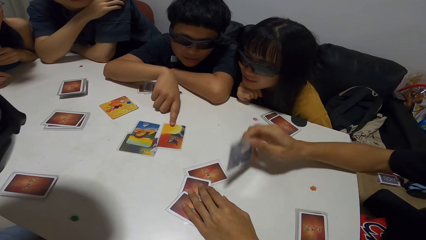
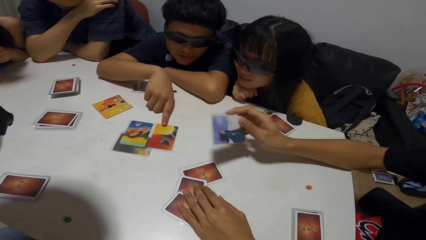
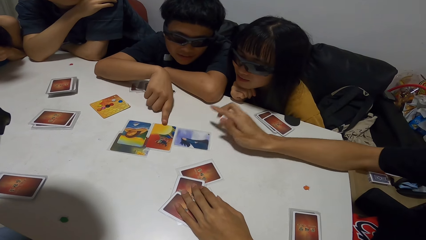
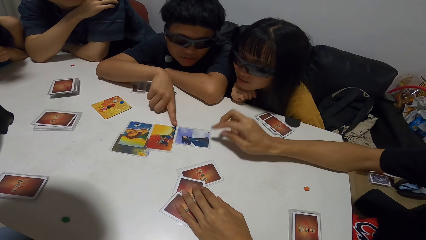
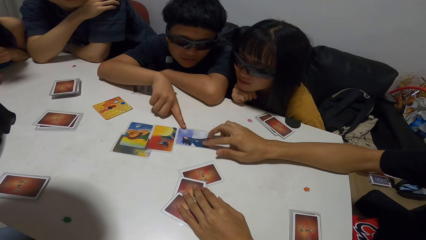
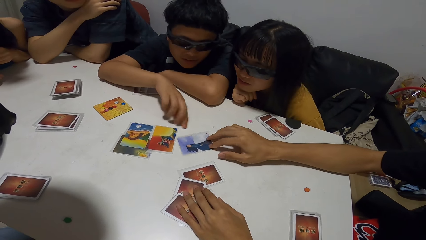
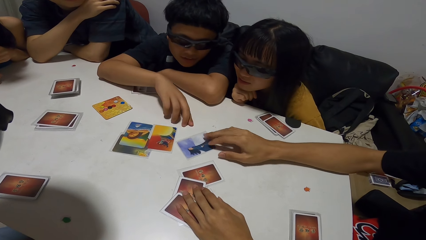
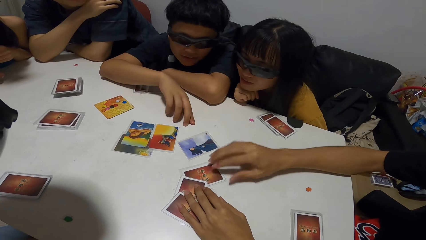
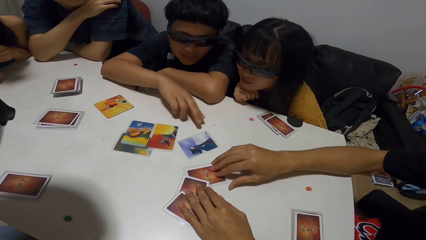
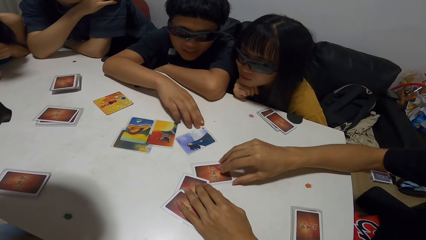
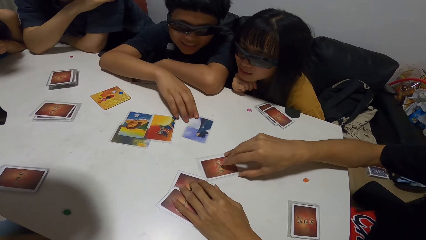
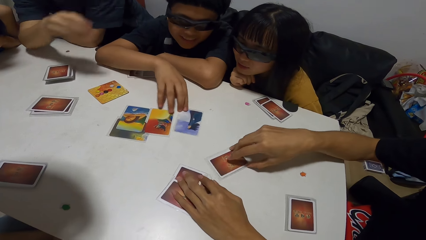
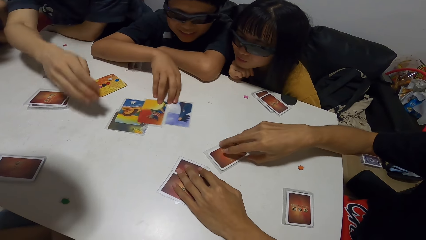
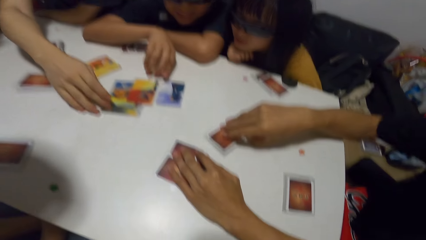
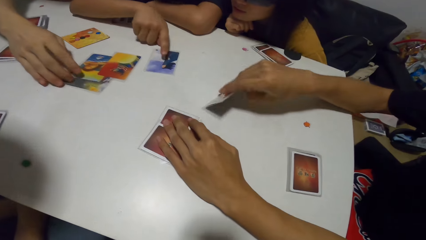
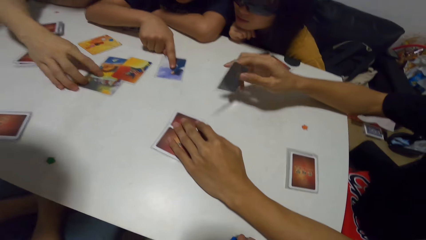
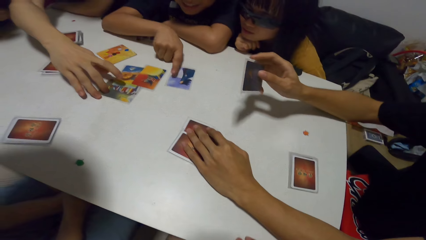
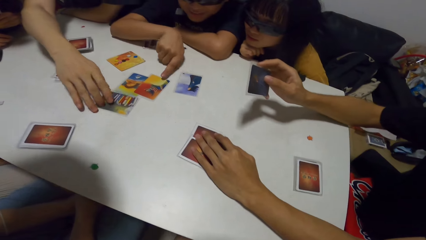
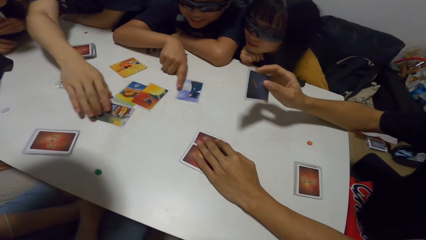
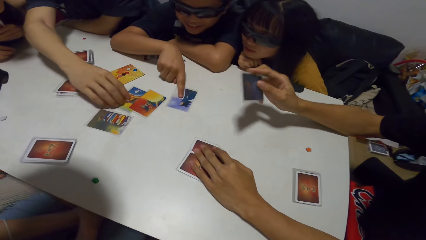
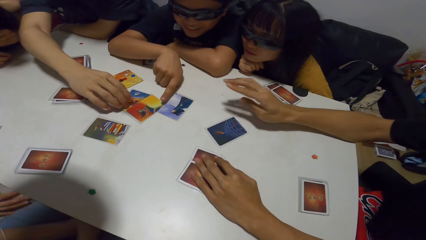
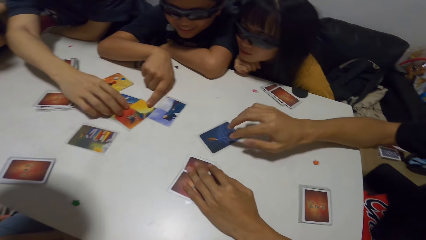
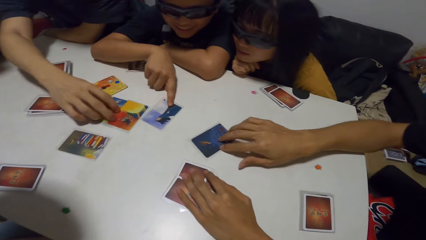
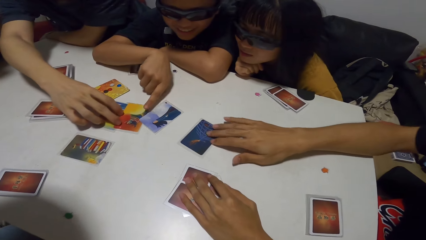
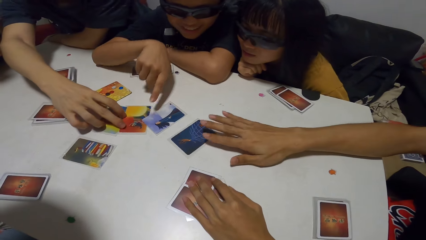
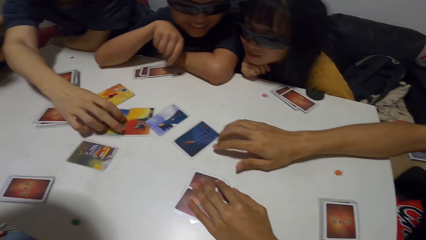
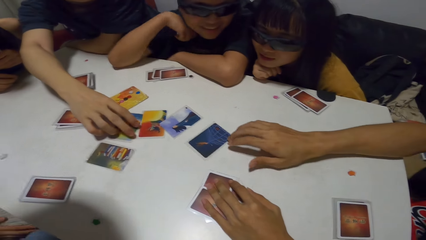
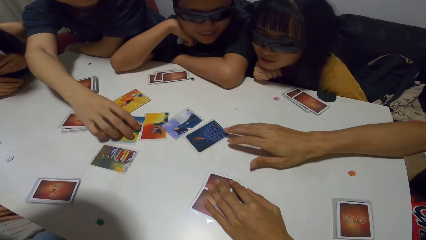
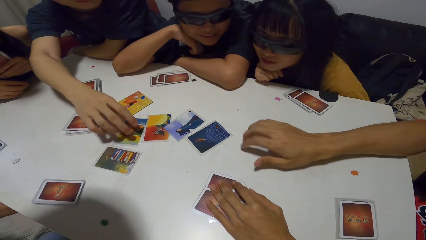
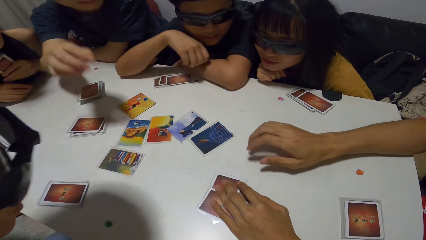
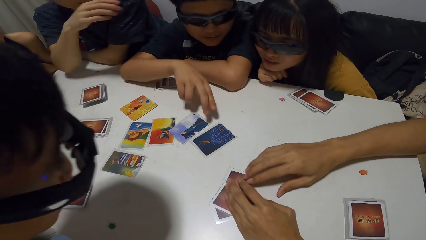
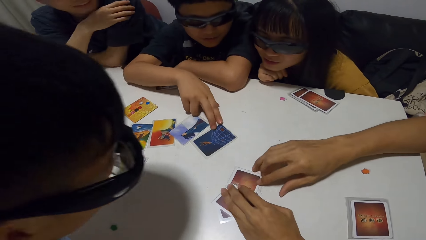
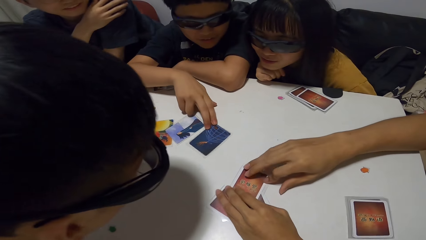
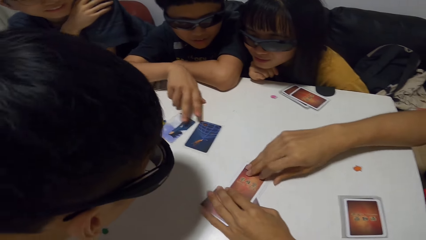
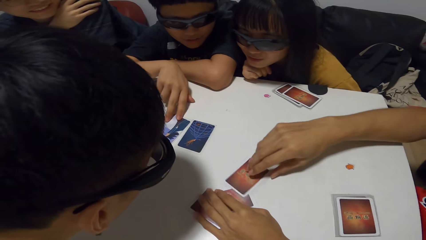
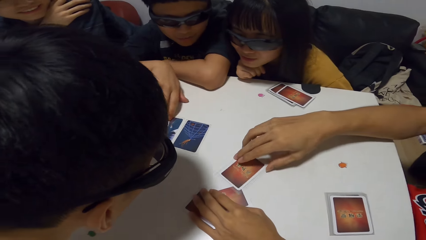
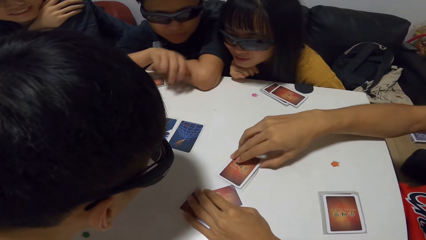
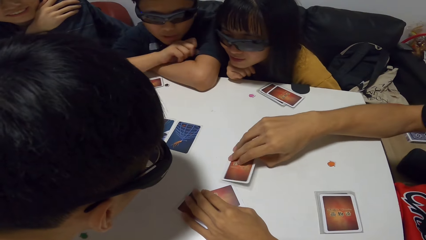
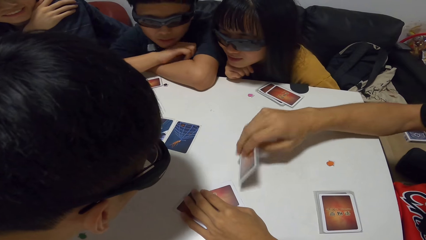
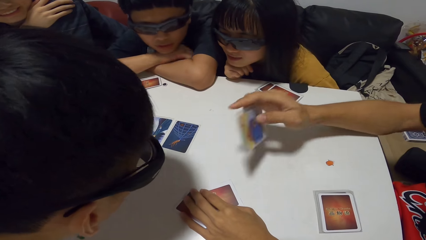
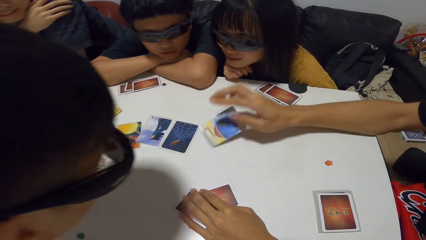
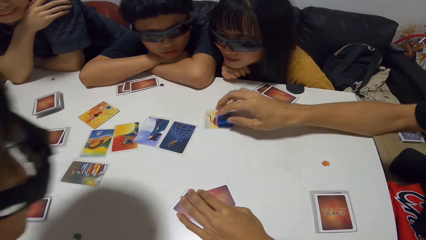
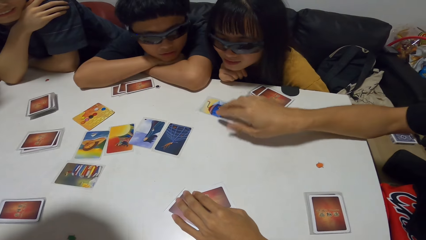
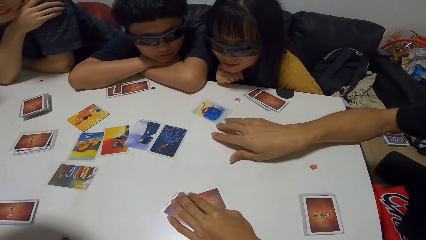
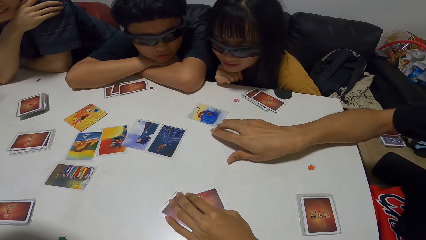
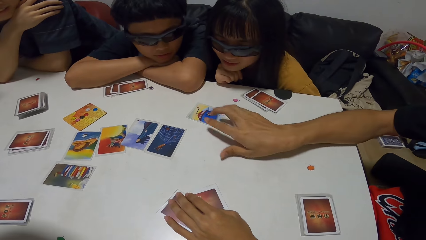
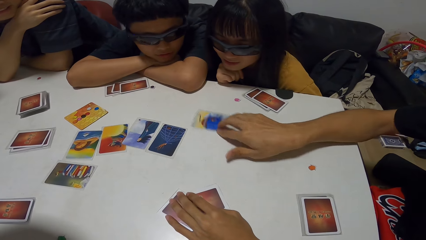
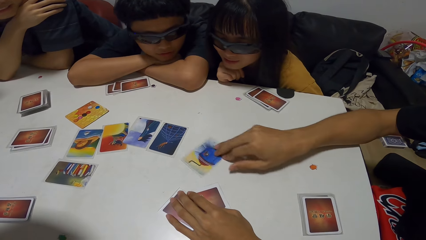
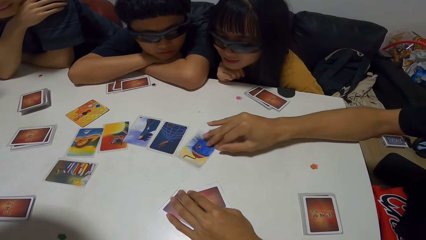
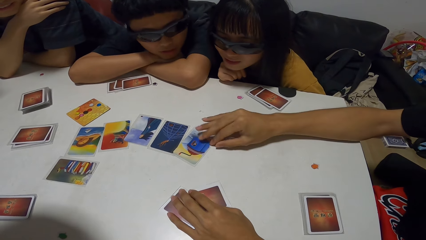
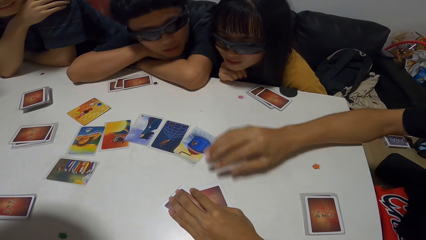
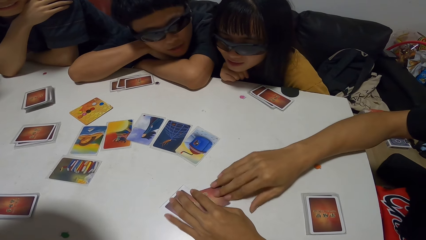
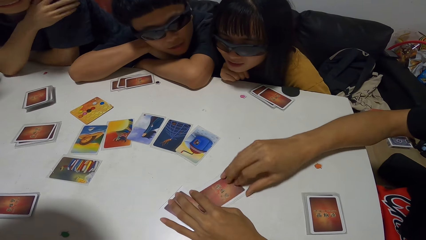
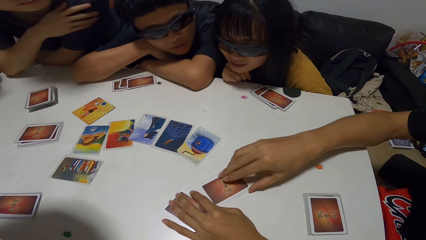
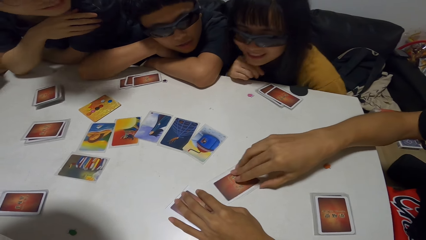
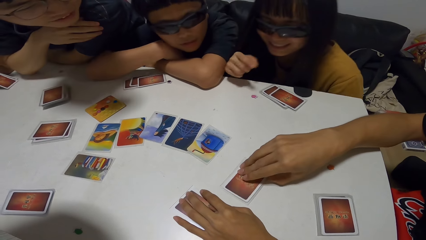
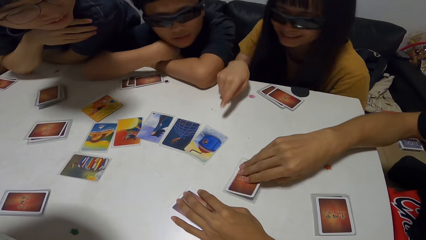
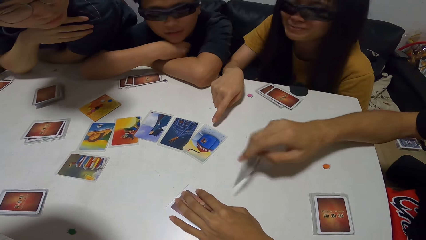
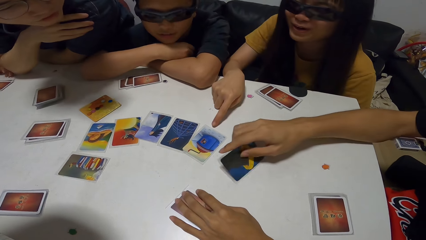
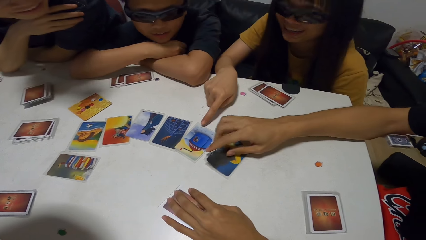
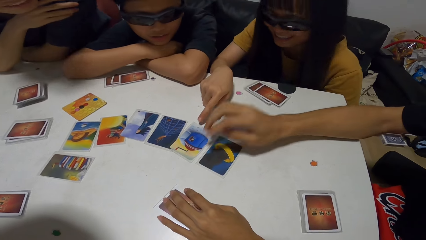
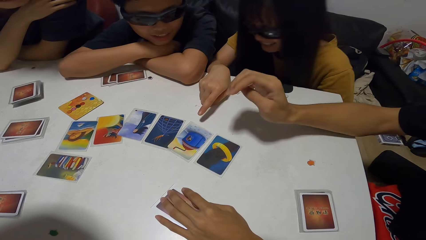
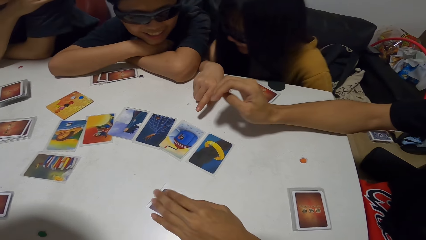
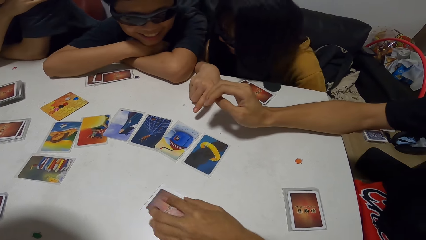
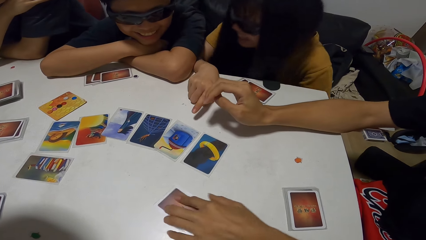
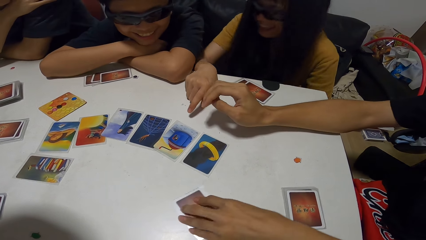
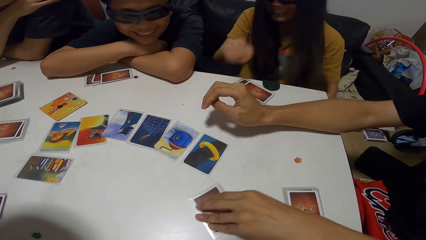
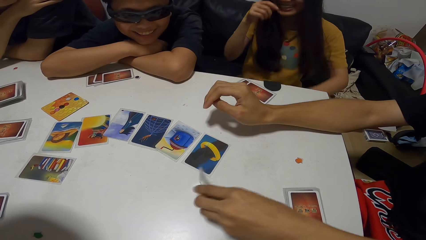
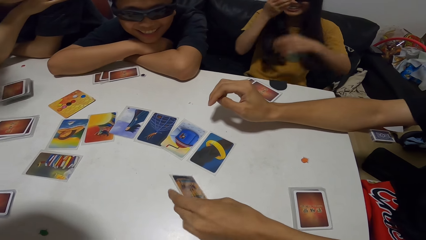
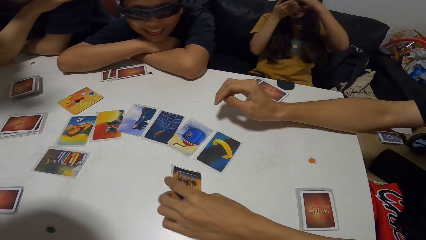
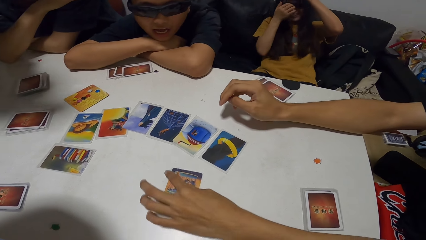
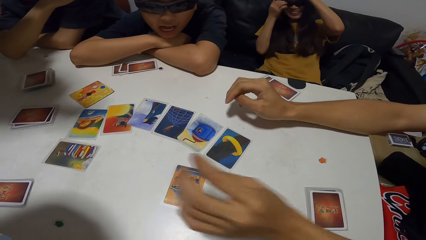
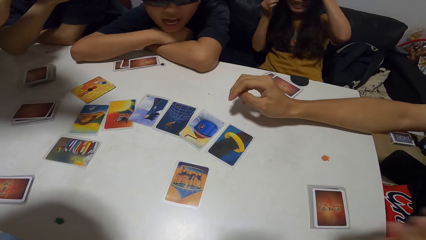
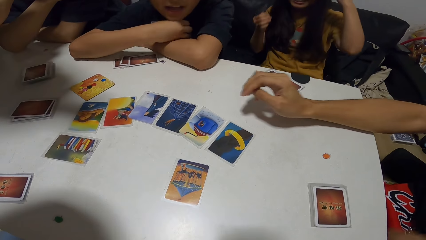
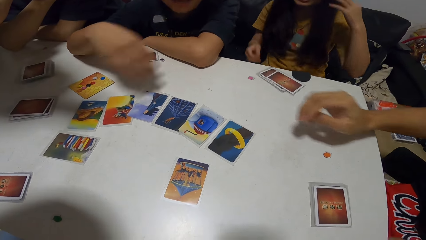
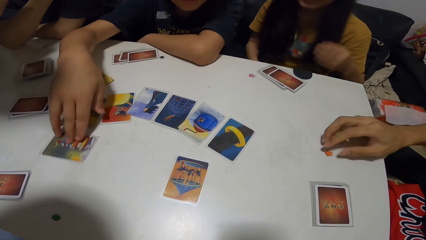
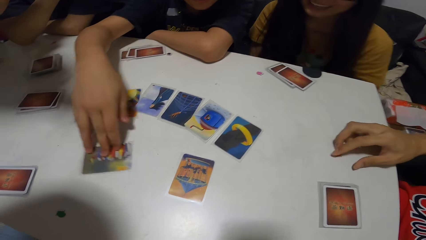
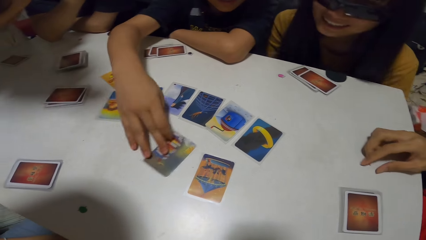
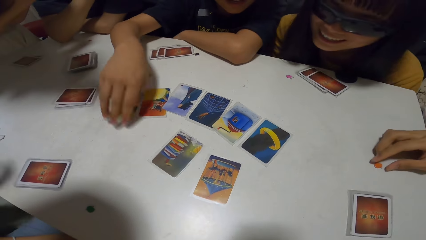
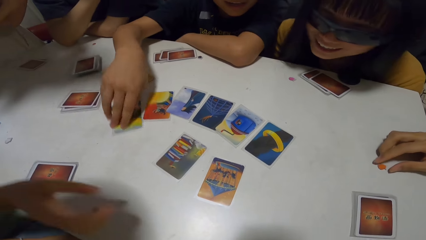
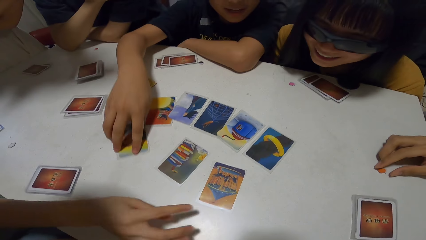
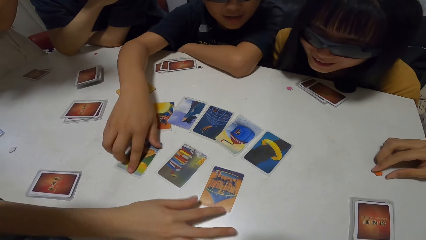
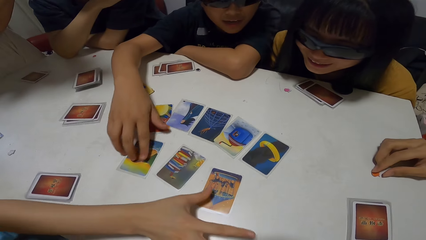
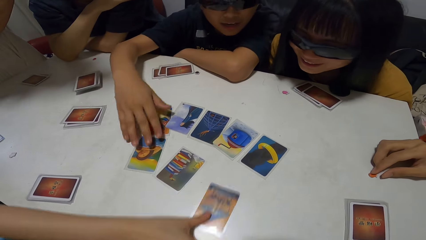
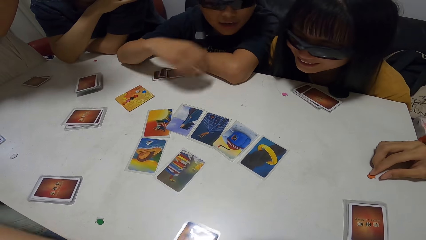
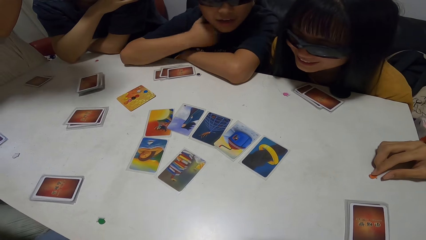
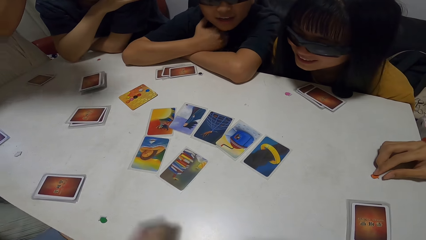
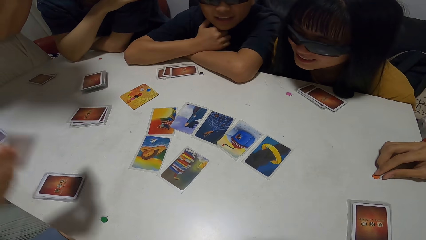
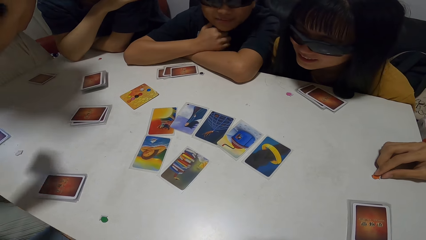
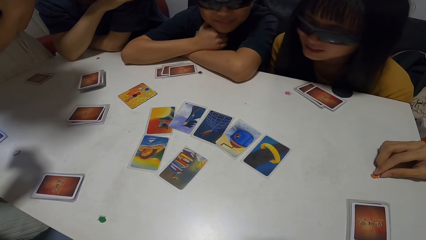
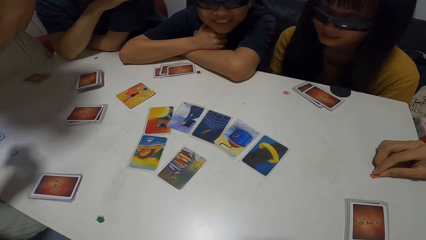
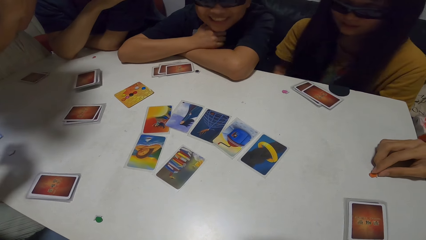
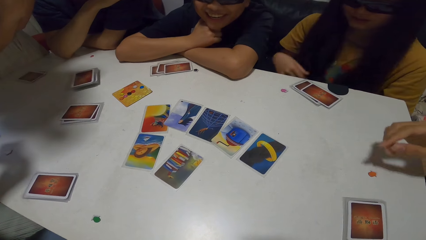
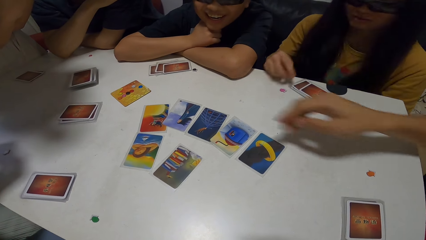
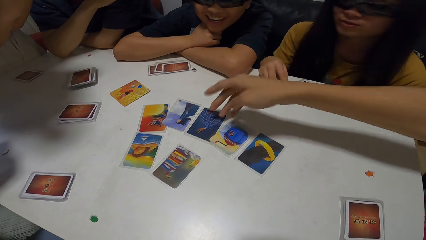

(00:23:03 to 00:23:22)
A man plays a card on the table. Another man touches a card. The first man plays a card on the table. The second man touches the card and moves the cards on the table. A third man touches the cards. The first man plays a card on the table. A fourth man rests his head on his hands. The first man puts cards on the table and moves the card on the table. The first man plays a card on the table. A woman drops her cards on the table. Another woman interacts with several people. The first man plays a card on the table with his left hand. The fourth man plays cards on the table with his left hand. The second man arranges the card. A person takes a card.
